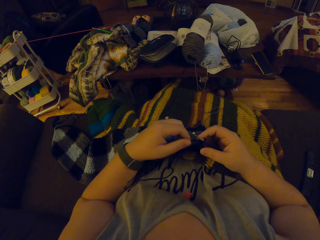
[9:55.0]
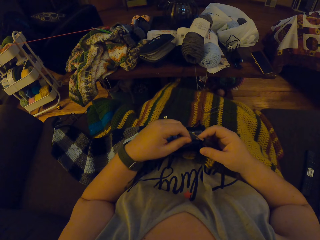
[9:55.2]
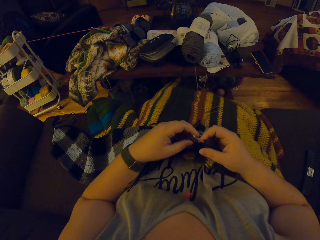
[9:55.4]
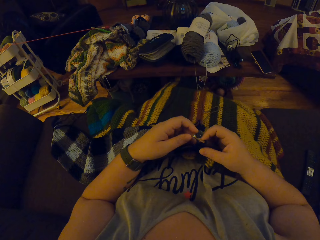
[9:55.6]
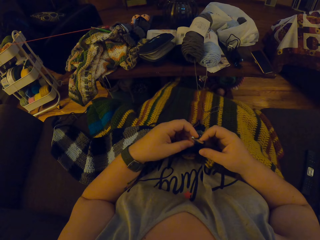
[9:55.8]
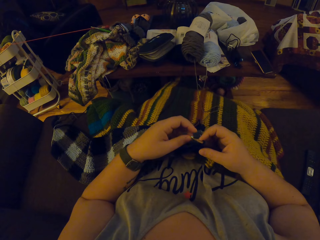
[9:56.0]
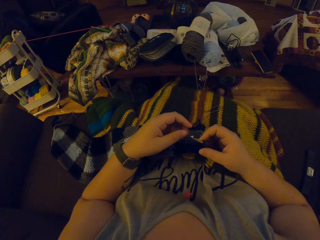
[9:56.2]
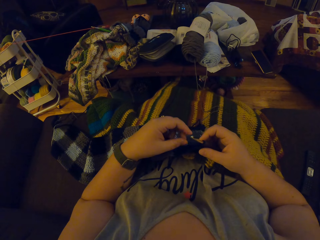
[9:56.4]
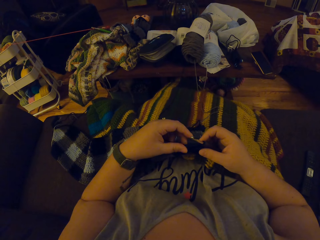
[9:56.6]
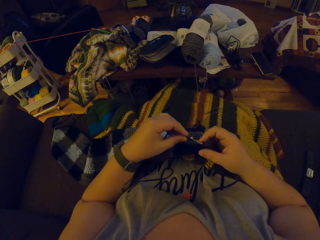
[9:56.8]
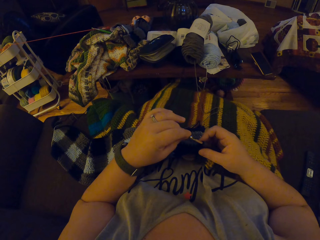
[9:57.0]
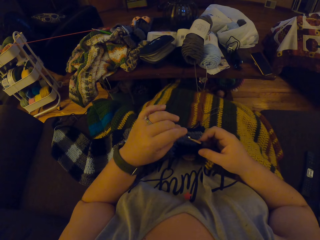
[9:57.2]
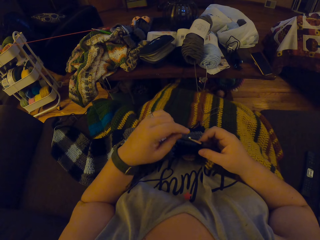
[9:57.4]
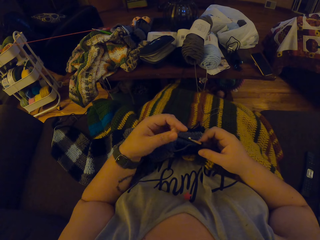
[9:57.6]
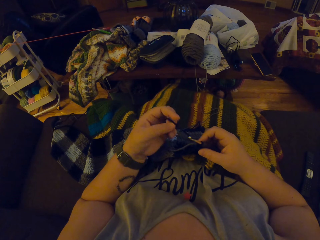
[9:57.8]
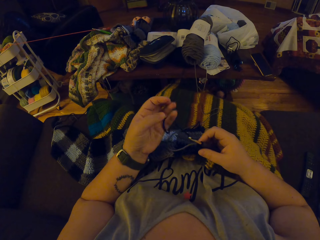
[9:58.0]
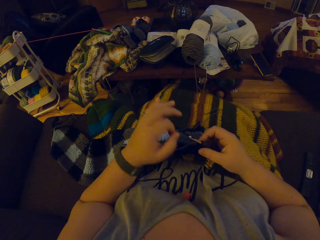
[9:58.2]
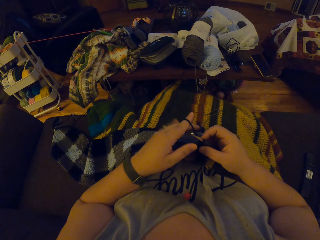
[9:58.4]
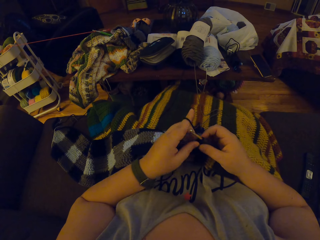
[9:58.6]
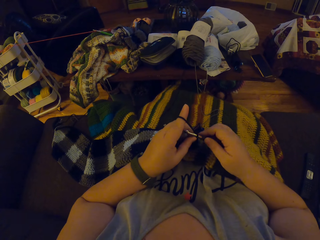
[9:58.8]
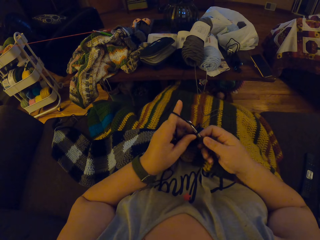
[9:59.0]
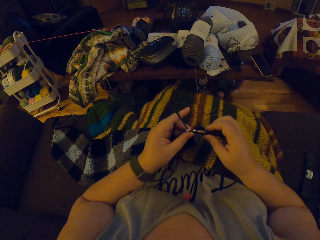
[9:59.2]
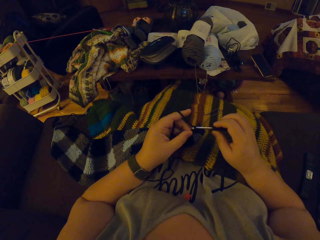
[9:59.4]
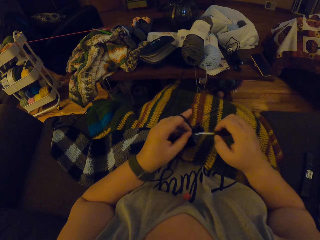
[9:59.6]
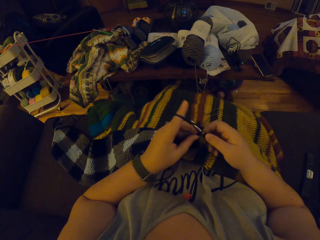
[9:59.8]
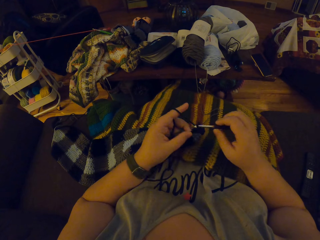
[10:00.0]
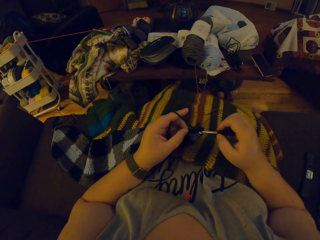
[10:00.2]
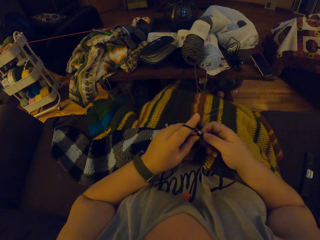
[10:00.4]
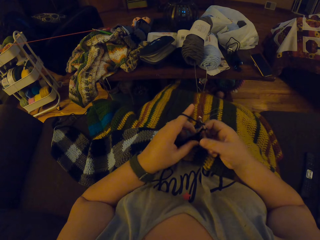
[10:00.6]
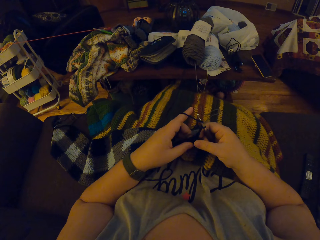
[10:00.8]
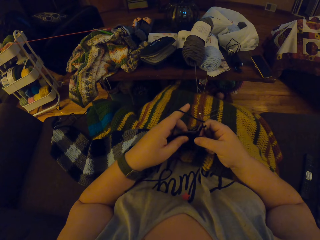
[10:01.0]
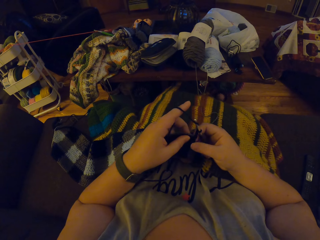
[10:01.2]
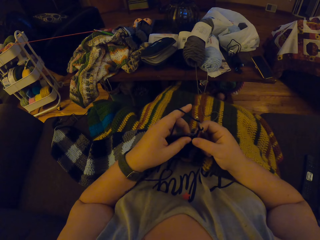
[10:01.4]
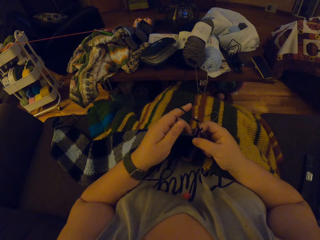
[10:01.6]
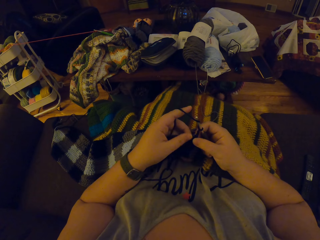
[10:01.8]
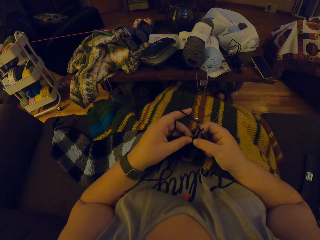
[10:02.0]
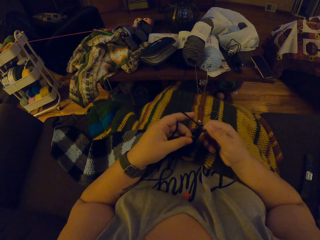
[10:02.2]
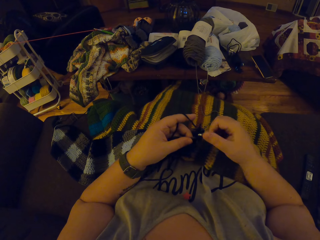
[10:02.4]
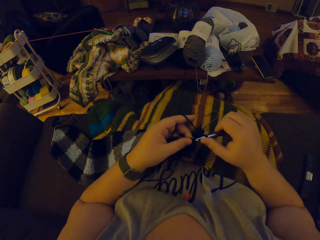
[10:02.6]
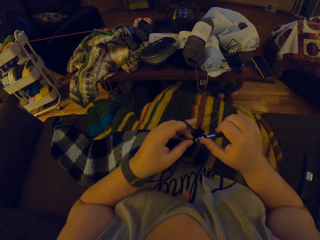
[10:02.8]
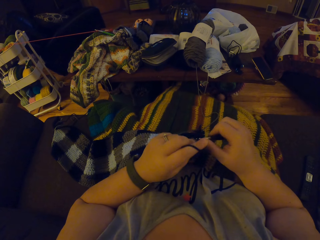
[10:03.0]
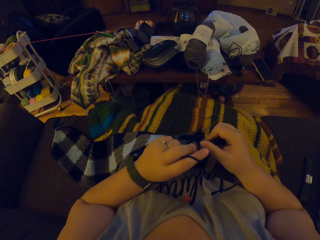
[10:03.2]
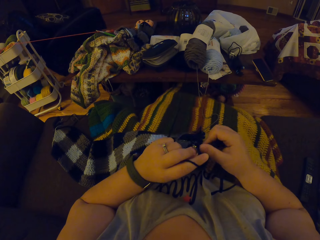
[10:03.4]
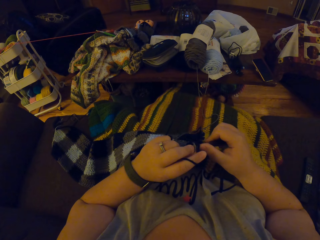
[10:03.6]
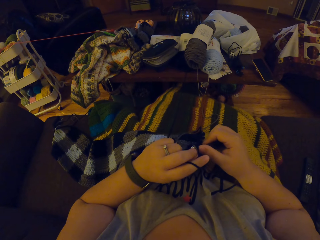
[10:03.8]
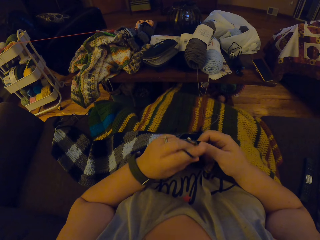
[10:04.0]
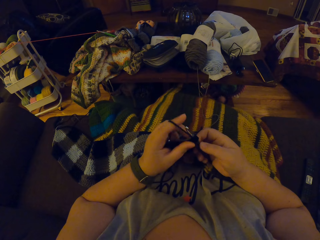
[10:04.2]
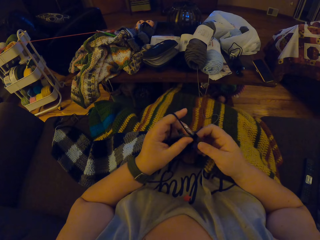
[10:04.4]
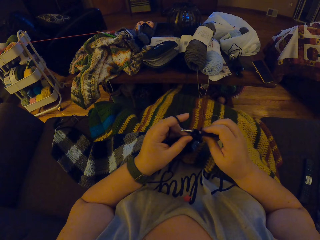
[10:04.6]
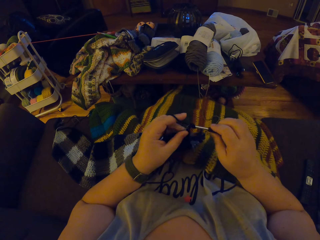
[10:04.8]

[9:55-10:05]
The camera wearer touches the scarf. They crochet a yarn with a crochet hook.

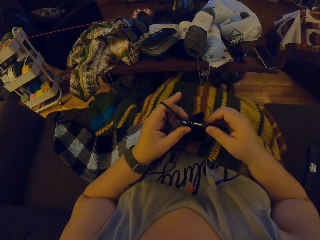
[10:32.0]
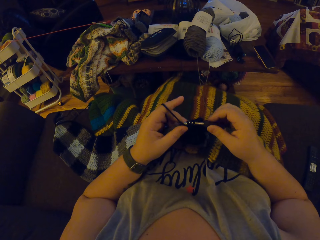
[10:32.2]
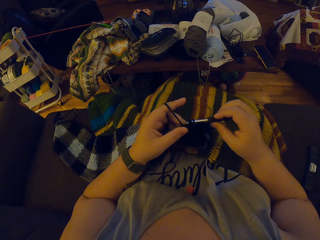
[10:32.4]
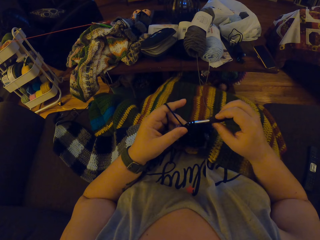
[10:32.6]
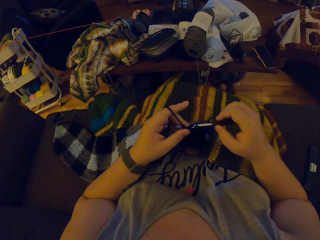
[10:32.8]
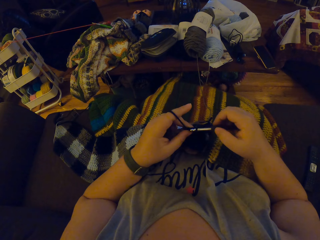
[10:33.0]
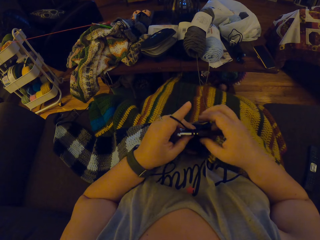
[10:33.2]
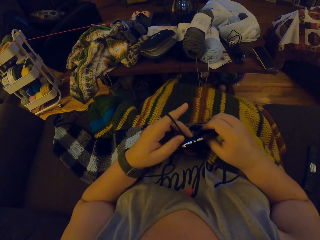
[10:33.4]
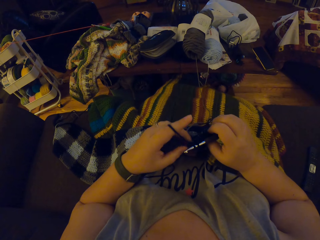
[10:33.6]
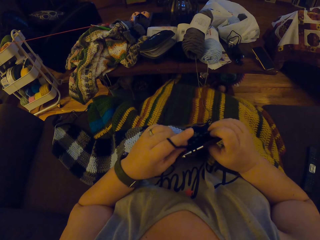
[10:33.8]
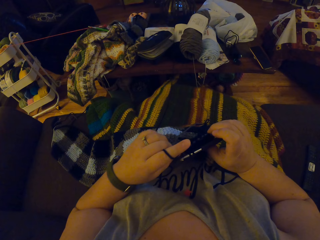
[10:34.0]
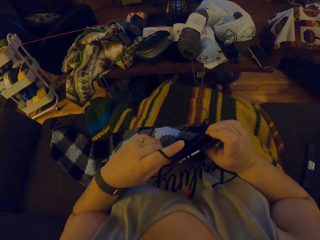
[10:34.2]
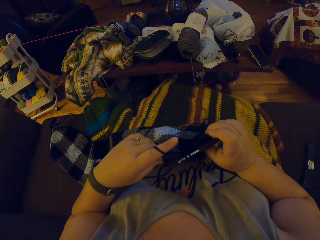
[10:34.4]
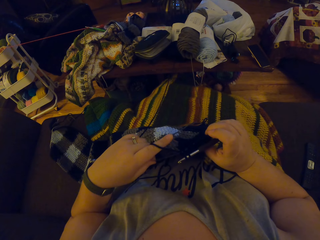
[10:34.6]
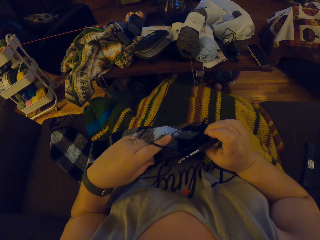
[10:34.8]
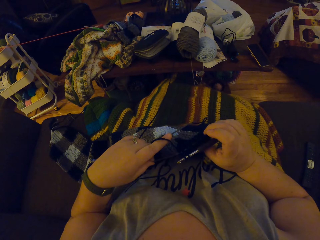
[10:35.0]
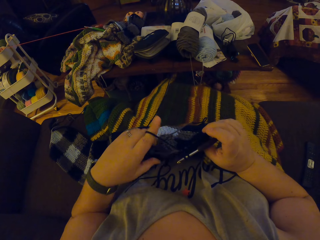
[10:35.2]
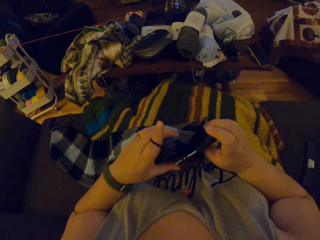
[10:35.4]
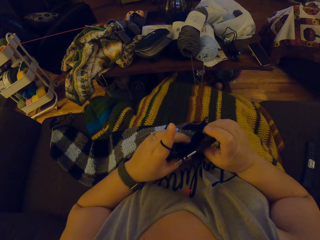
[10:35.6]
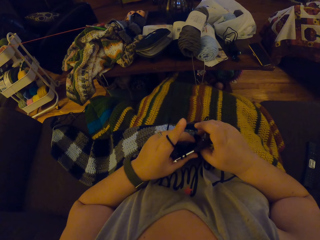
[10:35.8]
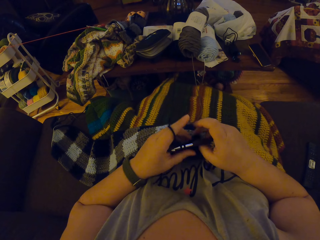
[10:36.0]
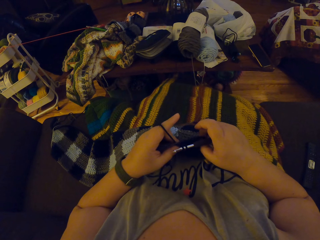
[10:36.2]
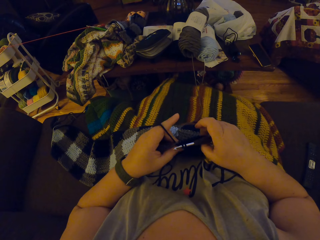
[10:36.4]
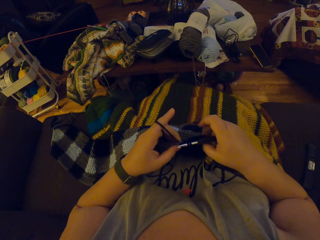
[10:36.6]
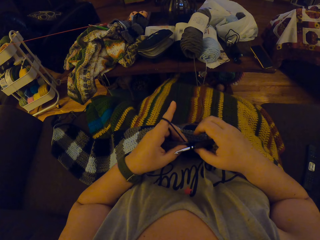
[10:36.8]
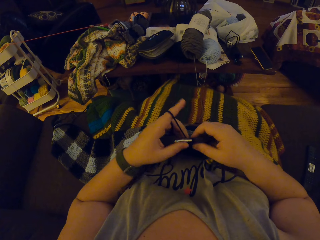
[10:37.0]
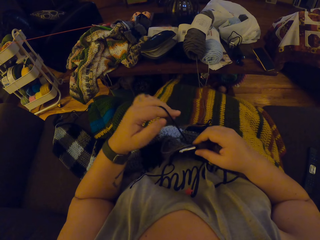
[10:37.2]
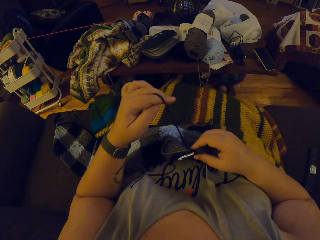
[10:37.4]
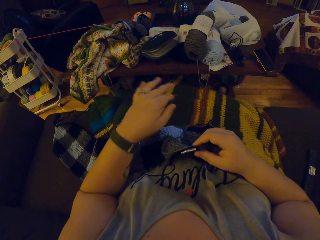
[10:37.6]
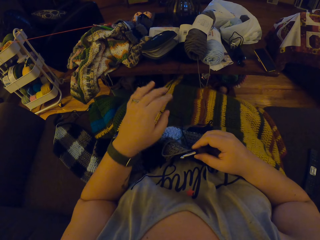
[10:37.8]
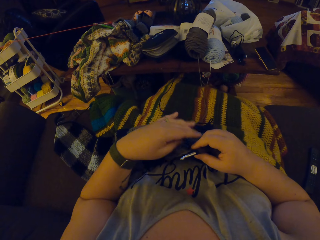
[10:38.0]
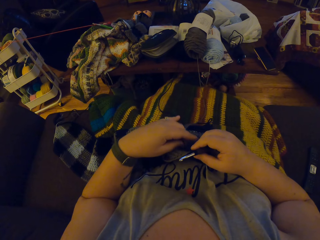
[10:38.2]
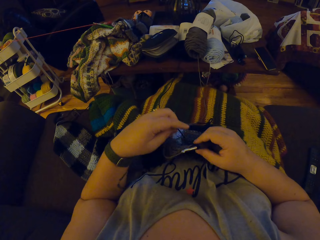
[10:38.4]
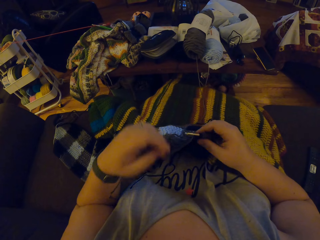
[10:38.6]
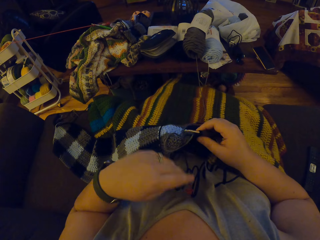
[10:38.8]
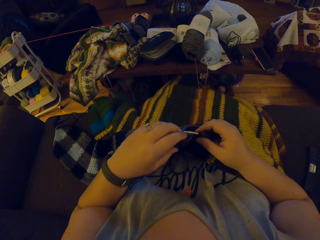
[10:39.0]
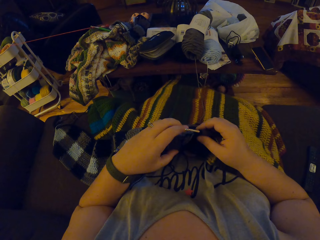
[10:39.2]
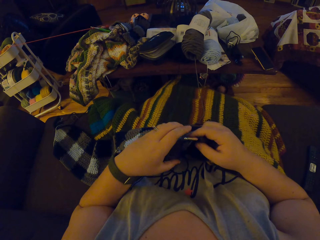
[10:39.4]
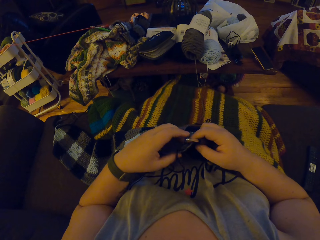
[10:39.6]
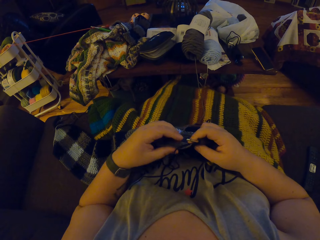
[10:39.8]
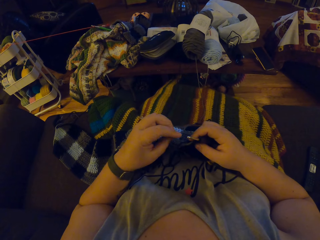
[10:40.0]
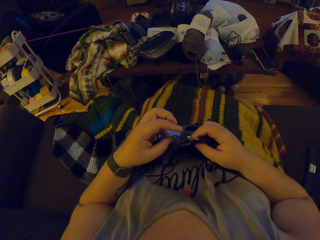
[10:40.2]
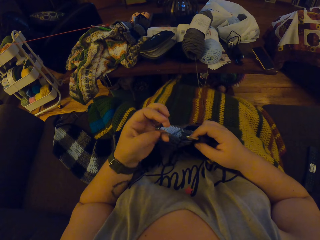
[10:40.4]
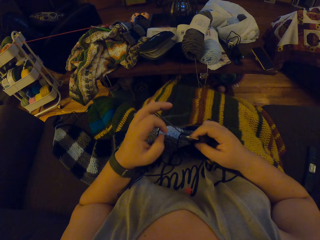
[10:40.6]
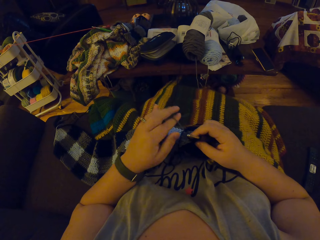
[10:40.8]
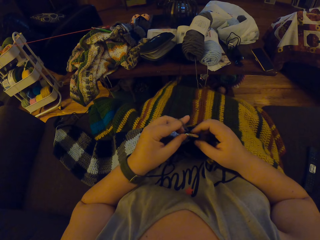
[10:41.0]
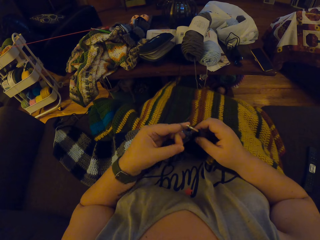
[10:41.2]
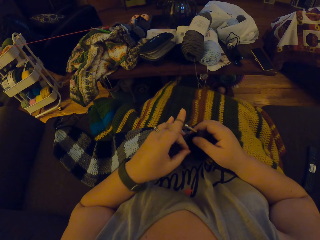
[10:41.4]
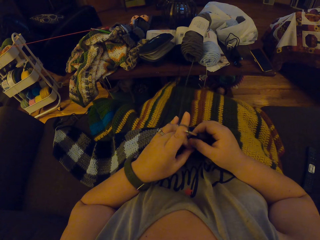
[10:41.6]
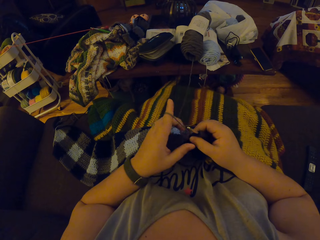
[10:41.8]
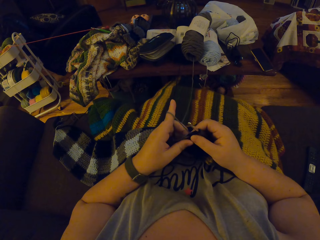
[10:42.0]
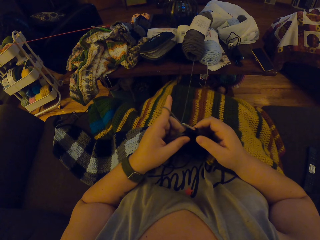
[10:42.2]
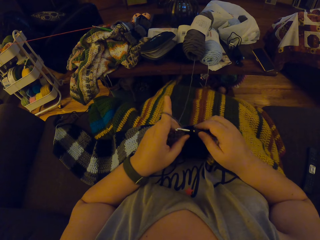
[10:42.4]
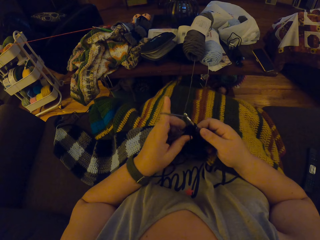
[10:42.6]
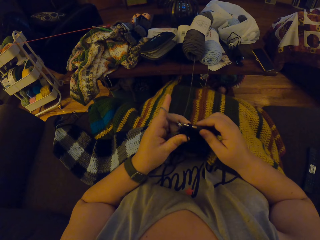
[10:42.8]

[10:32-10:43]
The camera wearer moves her hand. She touches the scarf. She straightens the thread. She puts the thread on the lap. She moves the thread. She touches the thread. She touches the scarf. She knits the scarf.
